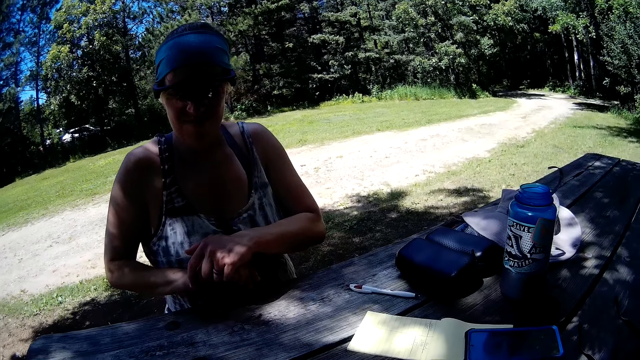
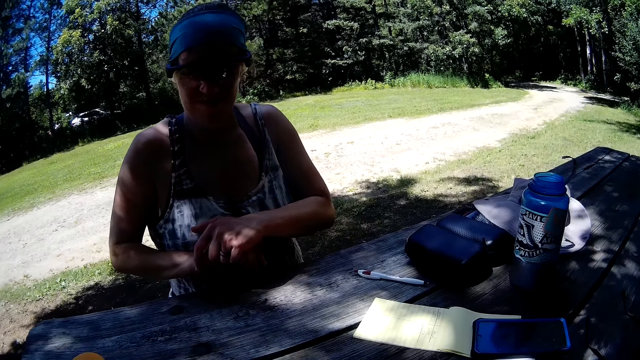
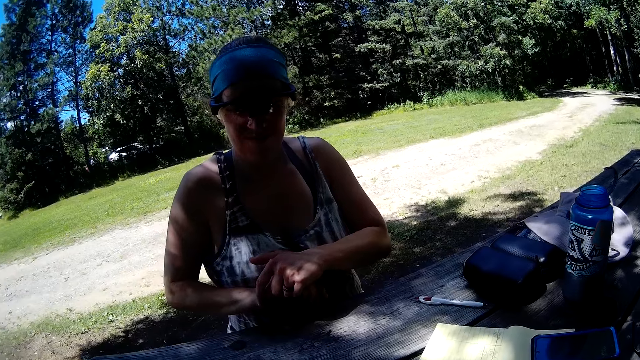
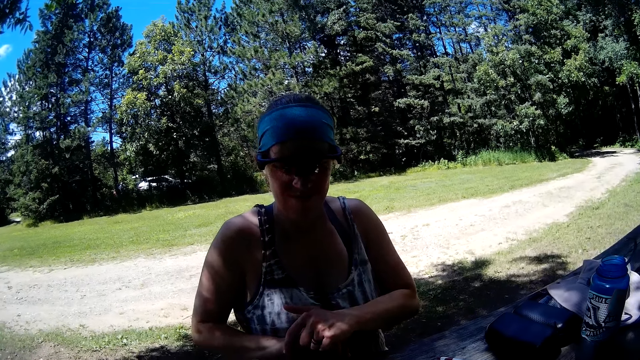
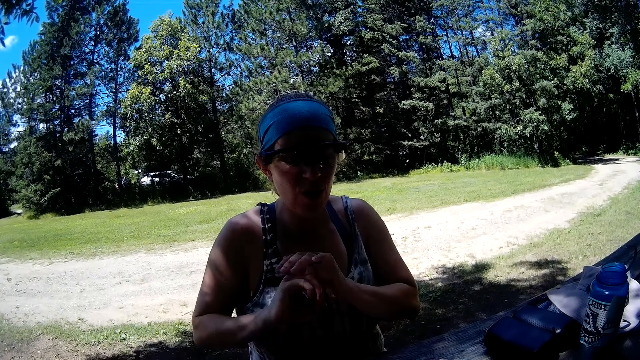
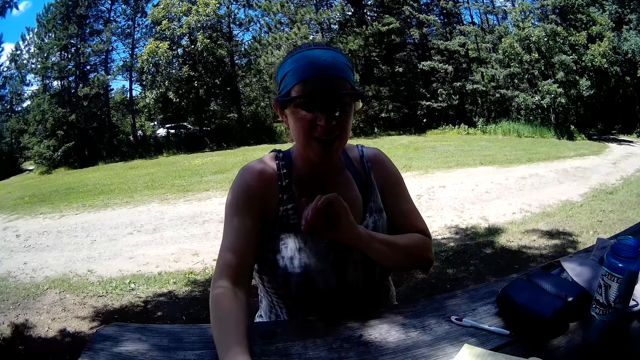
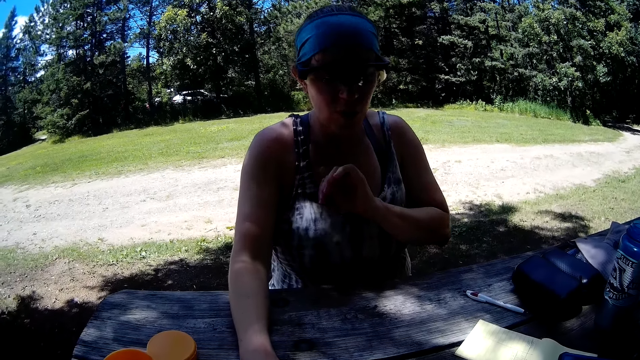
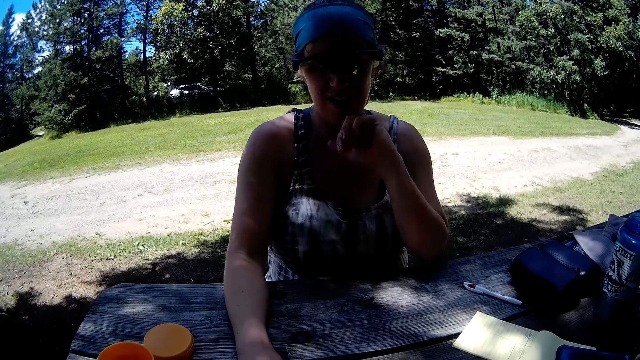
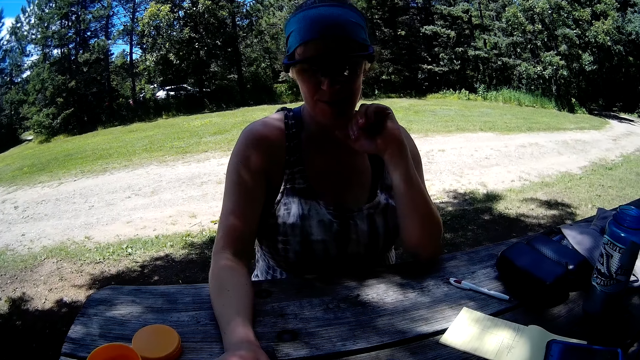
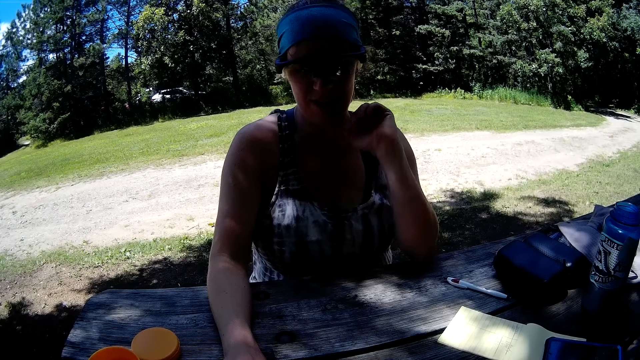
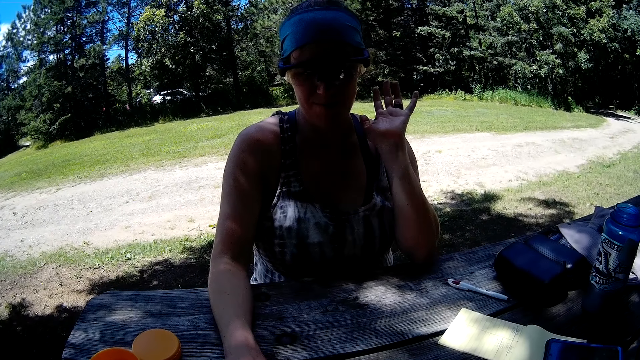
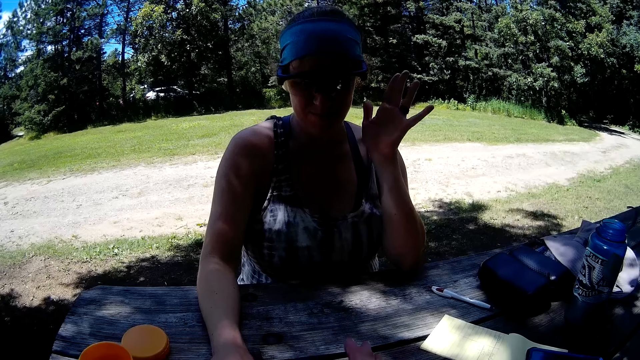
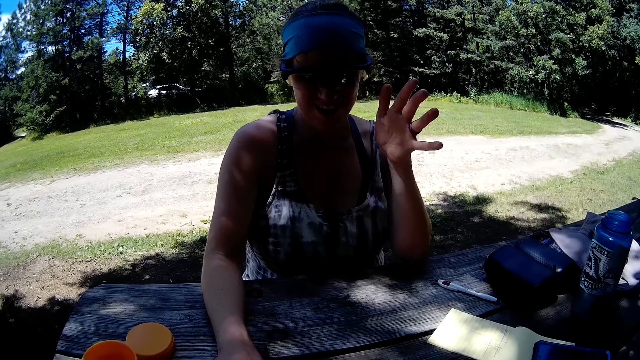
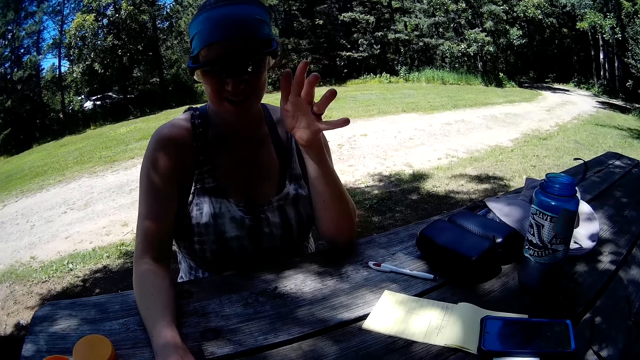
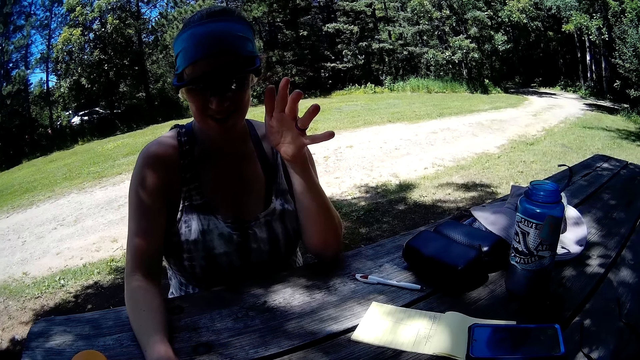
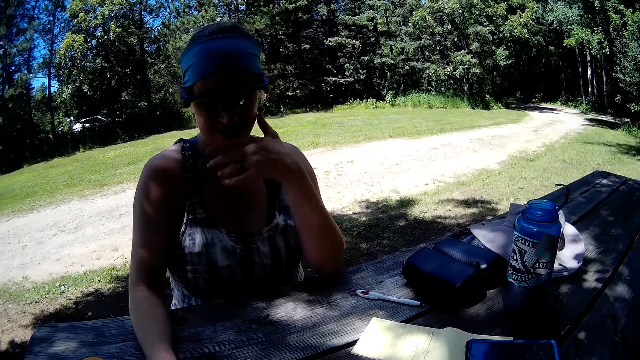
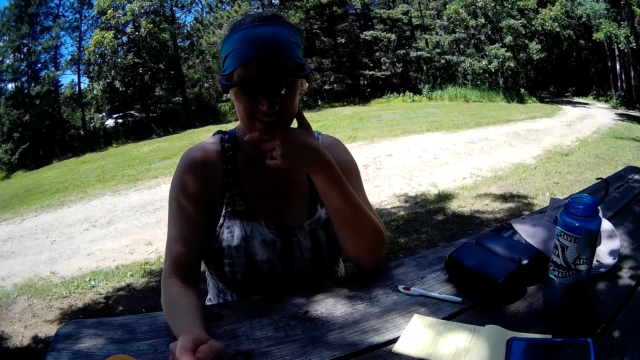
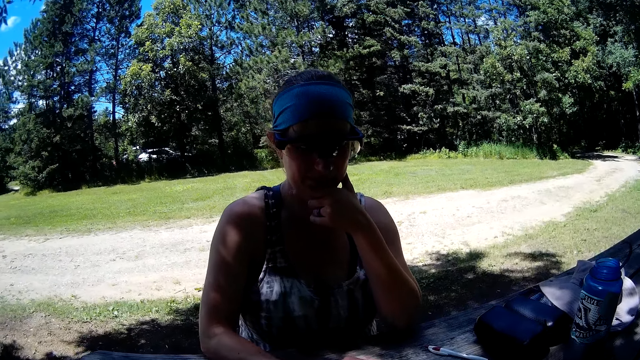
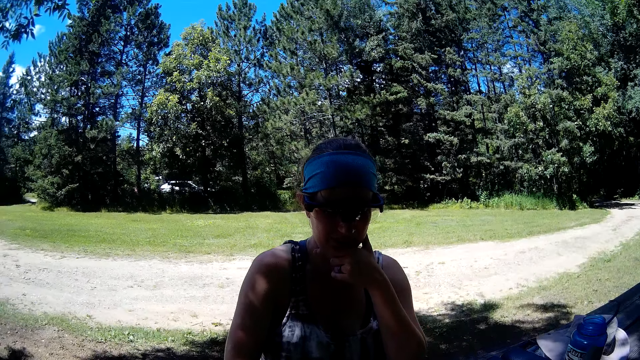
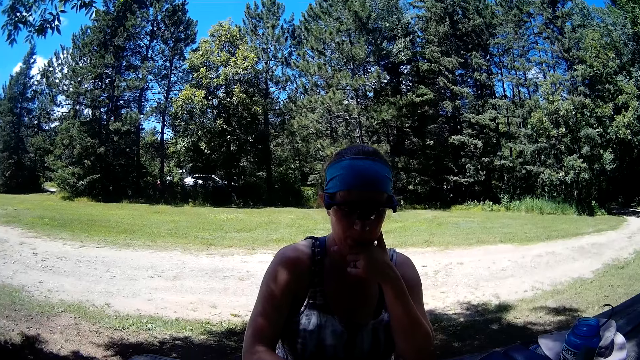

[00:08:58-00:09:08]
The camera wearer talks to the woman. The woman touches some dice on the table with her right hand. The woman talks with the camera wearer. The woman places her left elbow on the table. The woman touches the table with her right hand.

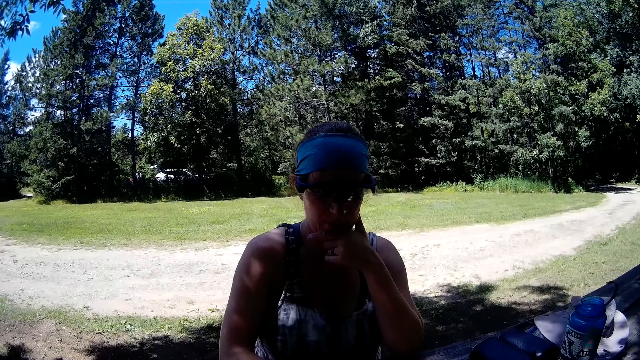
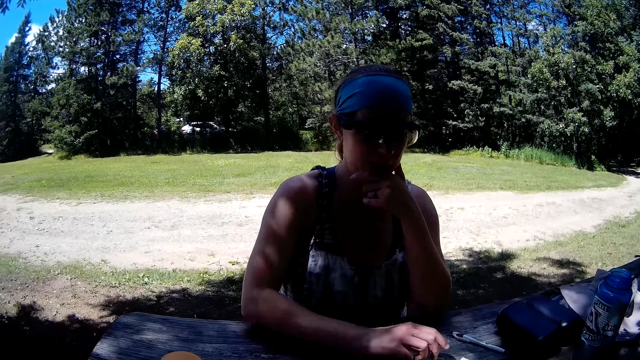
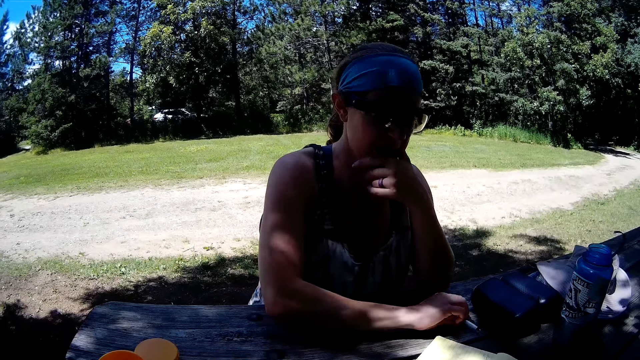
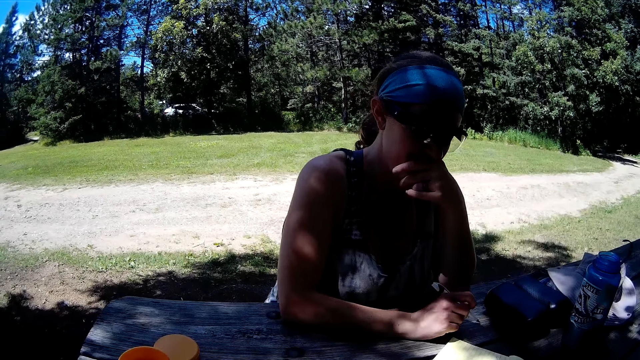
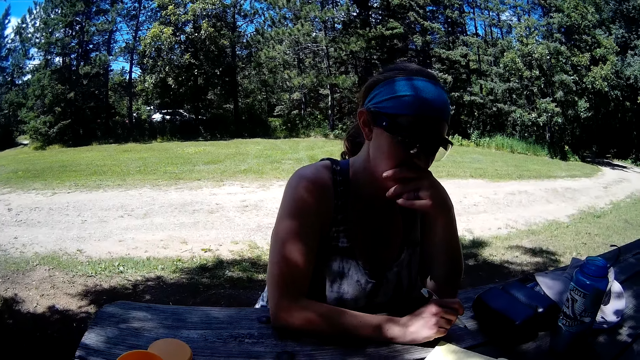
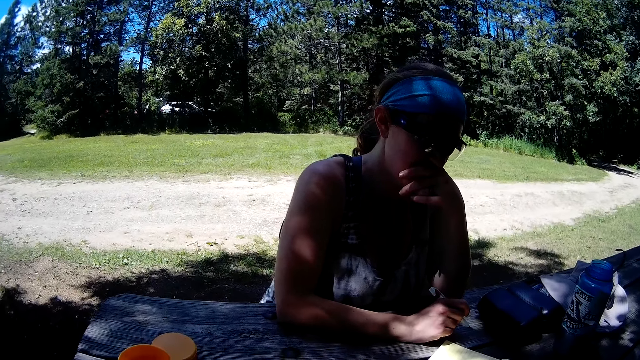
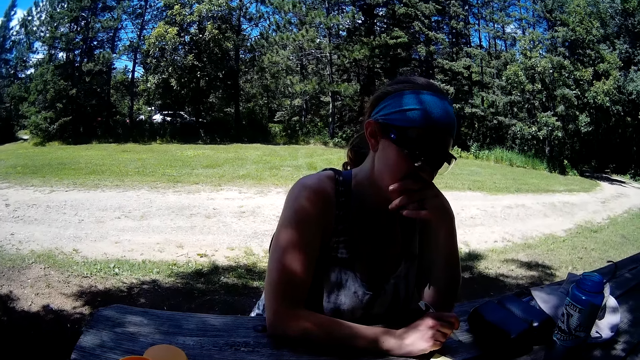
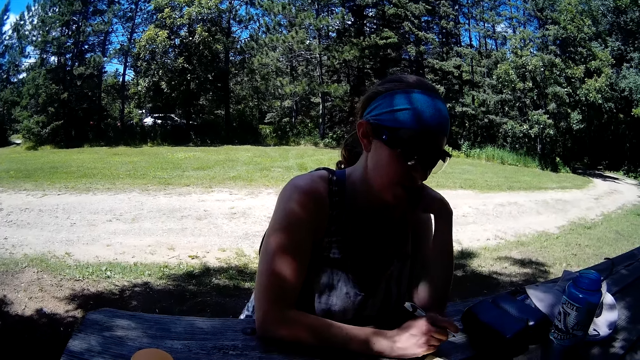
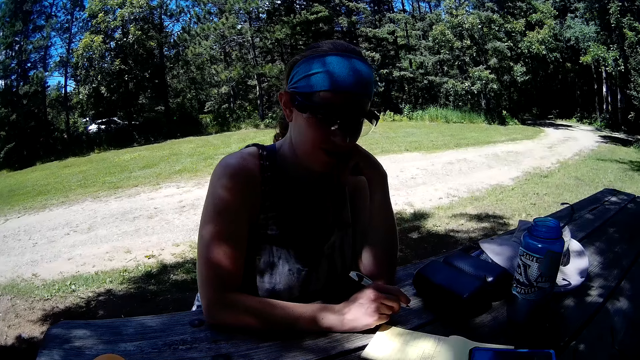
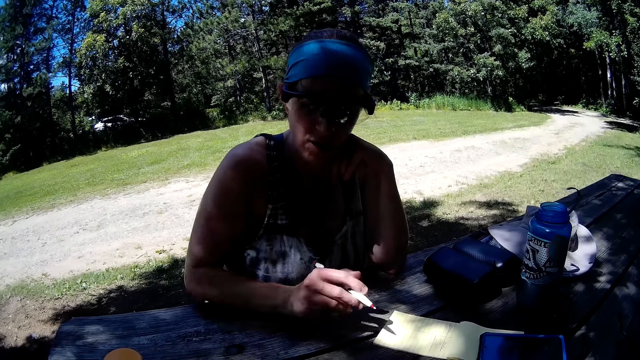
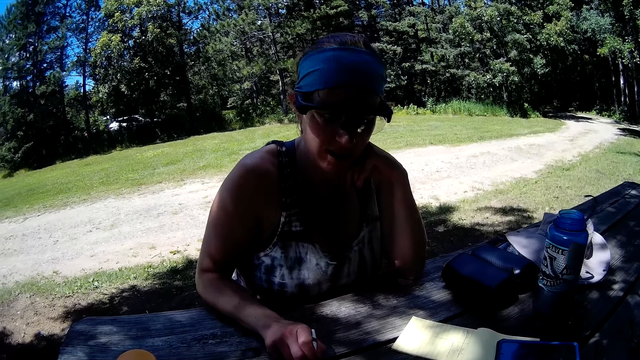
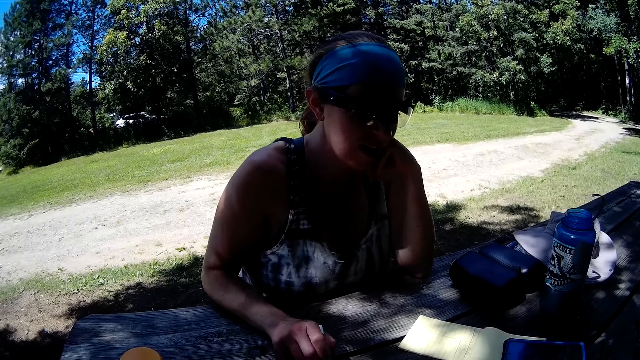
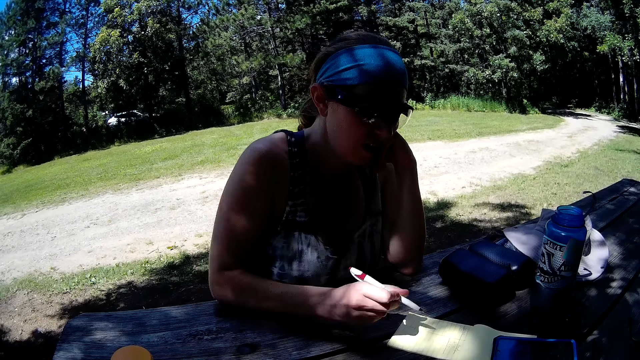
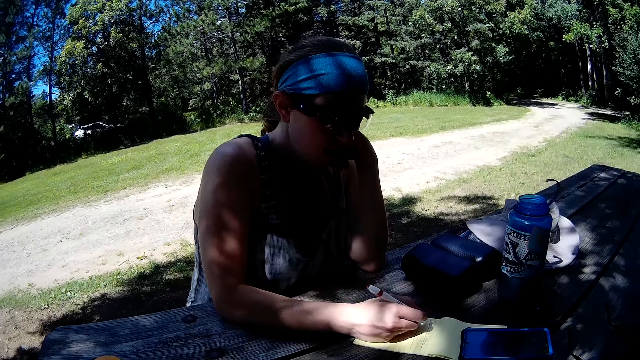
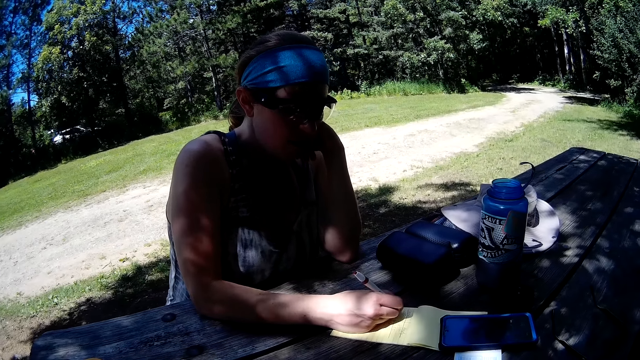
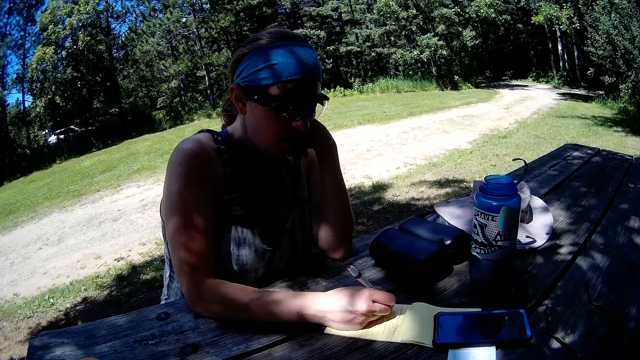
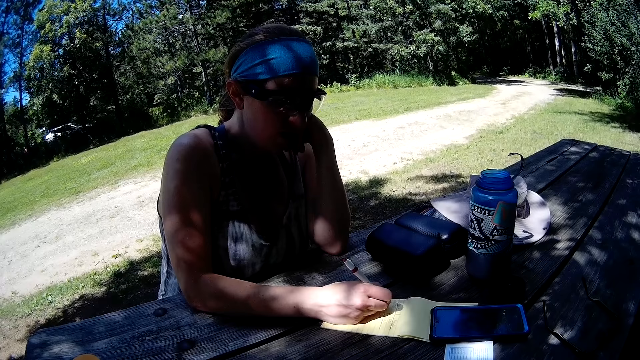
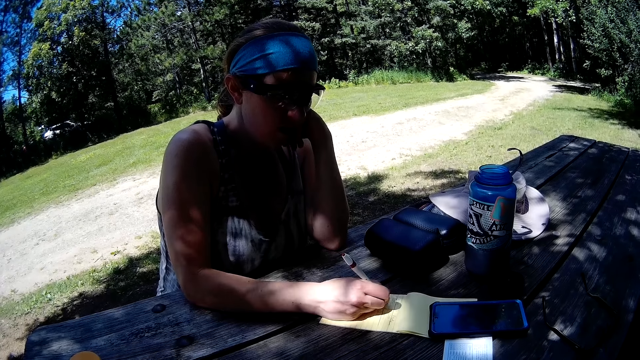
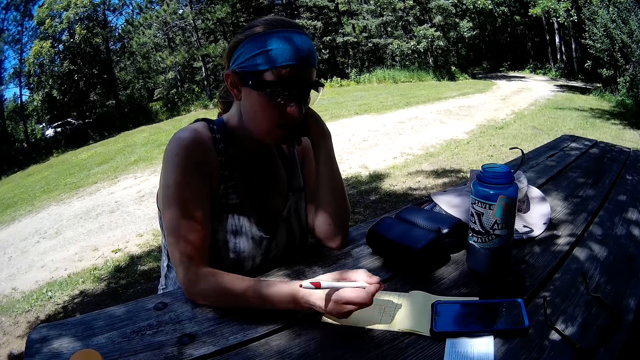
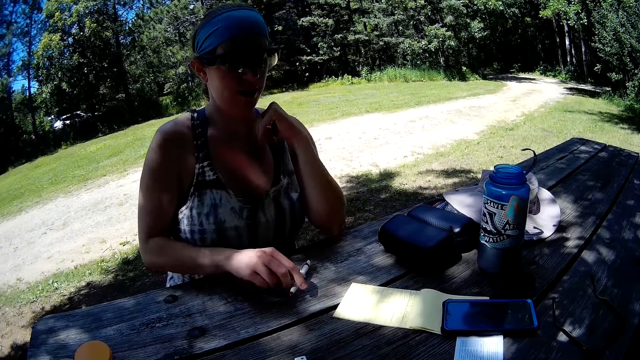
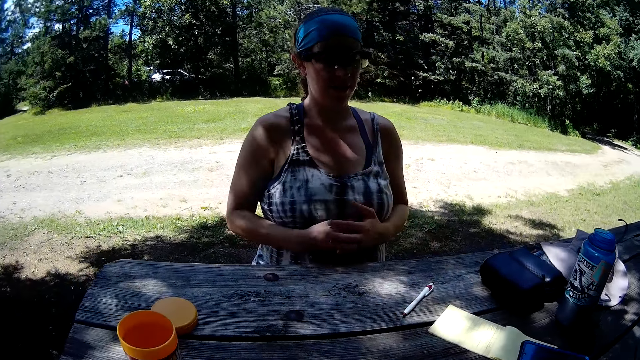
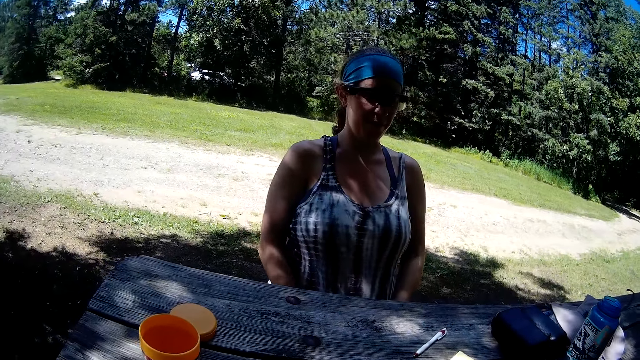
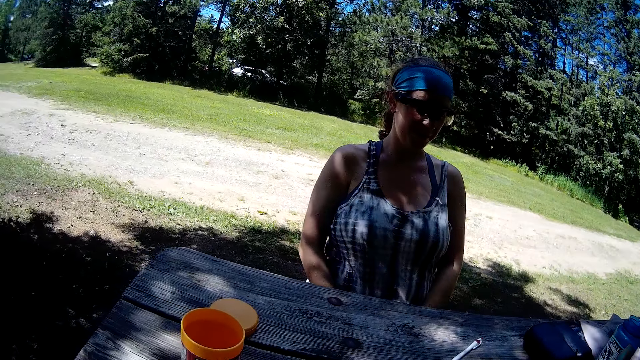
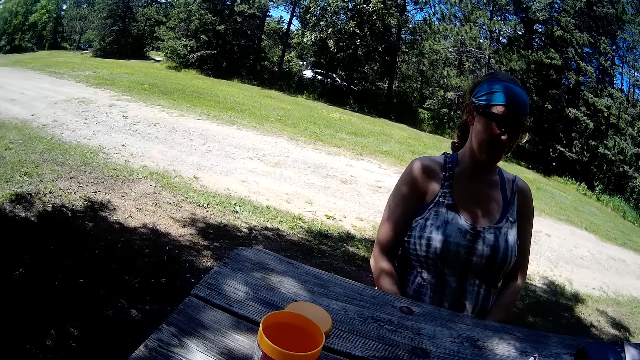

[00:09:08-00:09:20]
The woman picks the pen on the table with her right hand. The camera wearer talks to the woman. The woman touches the dice on the table with the pen in her right hand. The woman talks to the camera wearer. The woman writes on the book on the table with the pen in her right hand. The woman drops the pen on the table. The camera wearer places the pen on the table.
